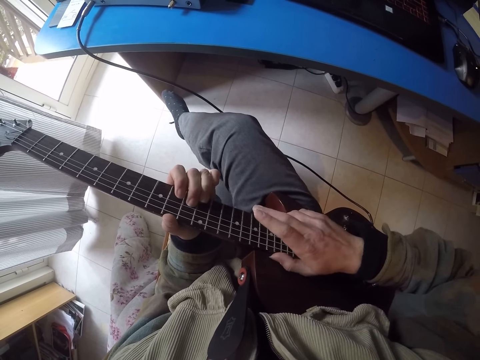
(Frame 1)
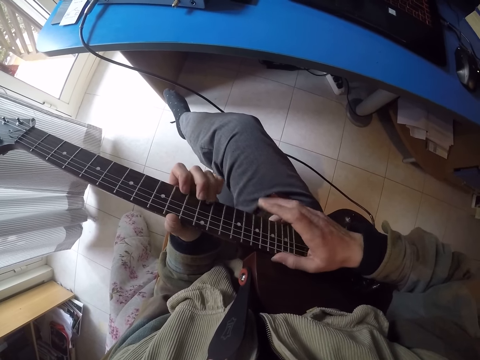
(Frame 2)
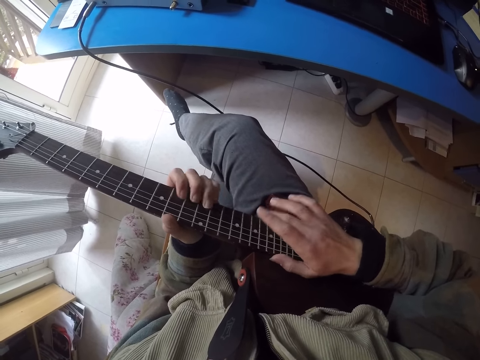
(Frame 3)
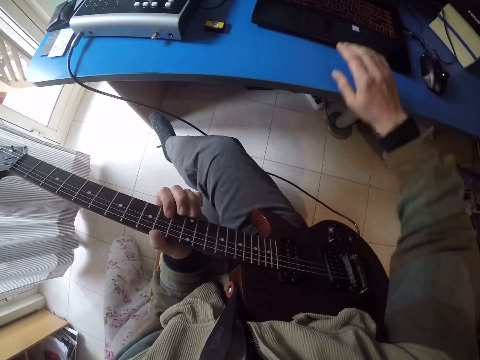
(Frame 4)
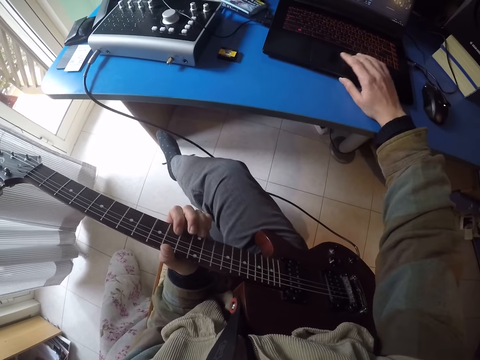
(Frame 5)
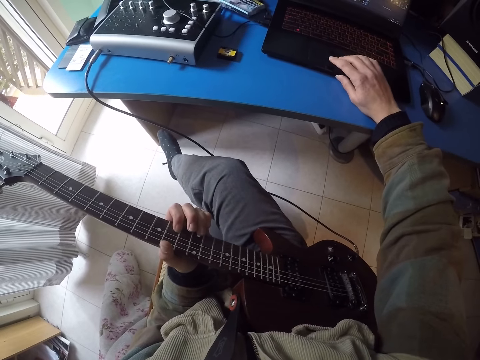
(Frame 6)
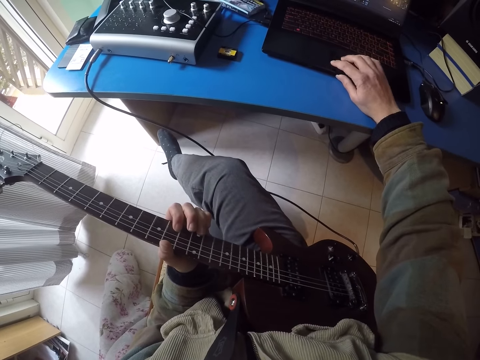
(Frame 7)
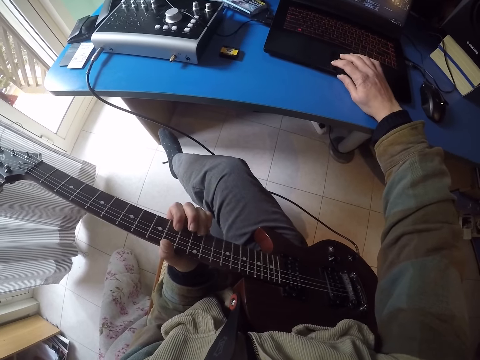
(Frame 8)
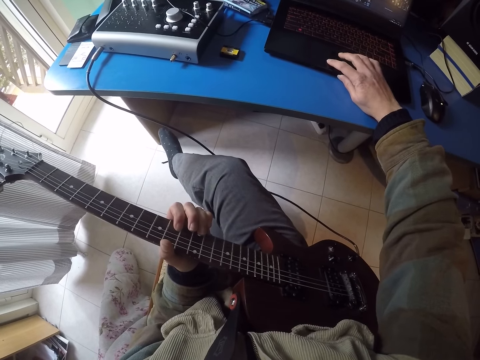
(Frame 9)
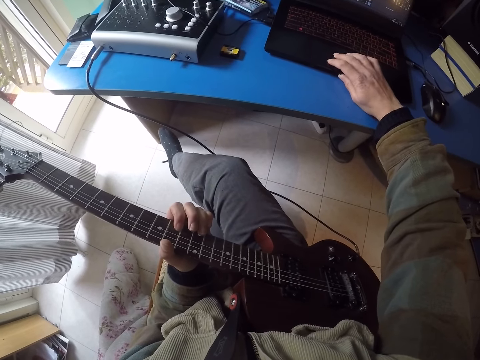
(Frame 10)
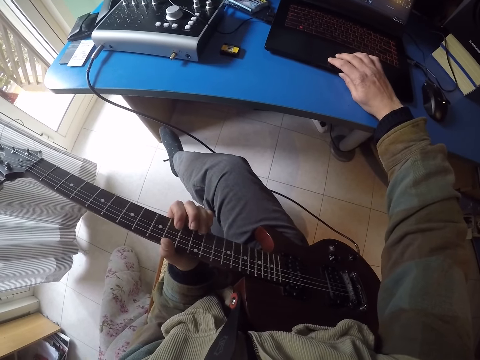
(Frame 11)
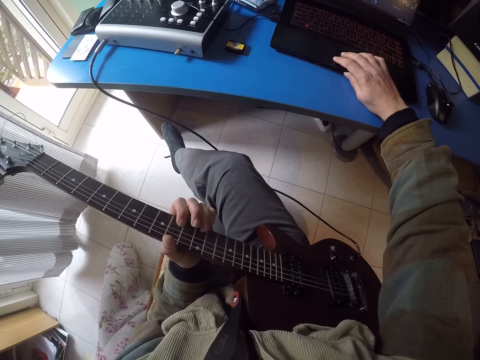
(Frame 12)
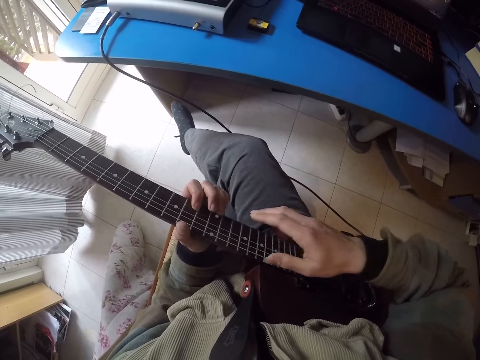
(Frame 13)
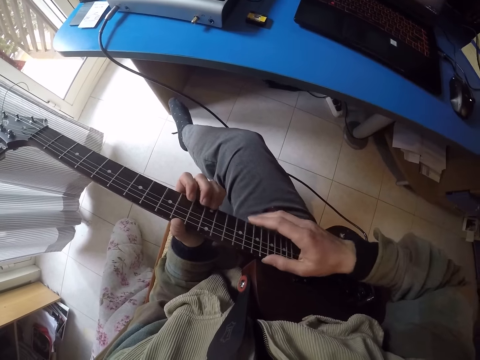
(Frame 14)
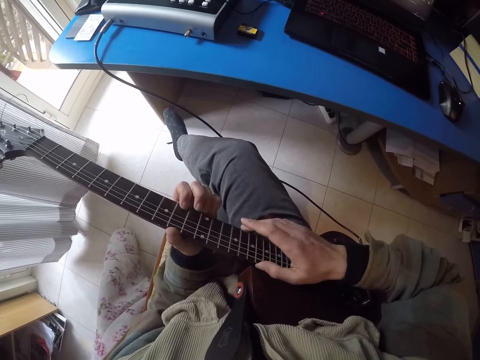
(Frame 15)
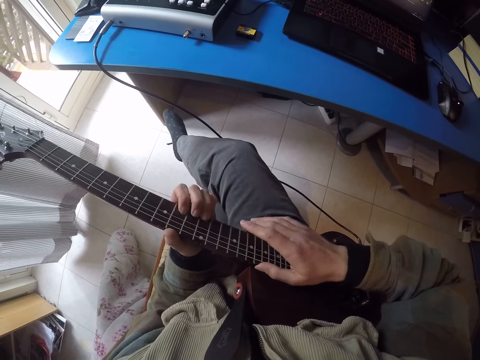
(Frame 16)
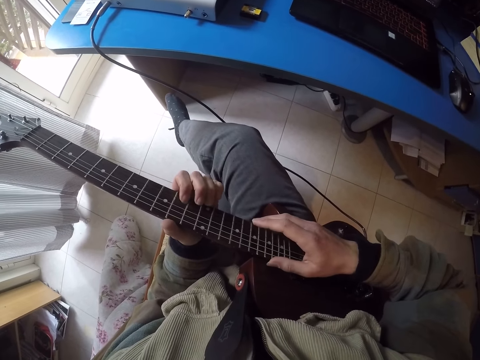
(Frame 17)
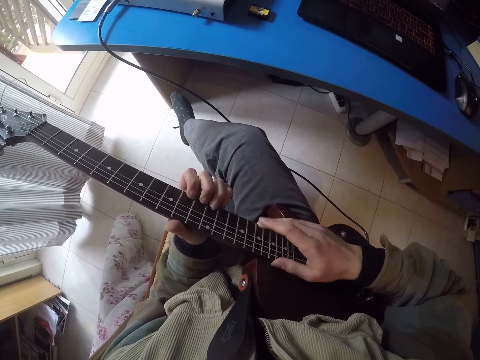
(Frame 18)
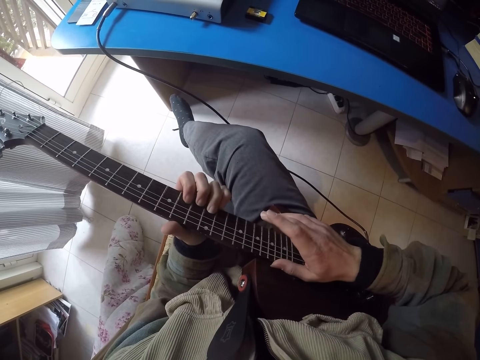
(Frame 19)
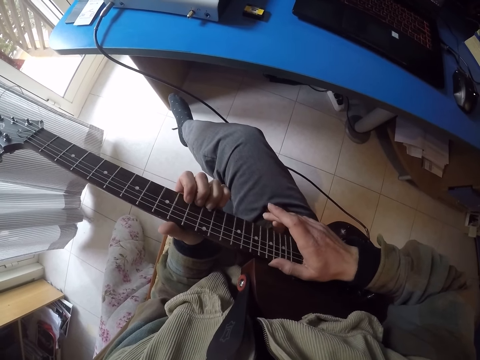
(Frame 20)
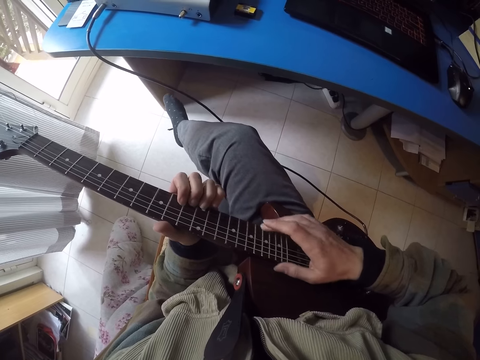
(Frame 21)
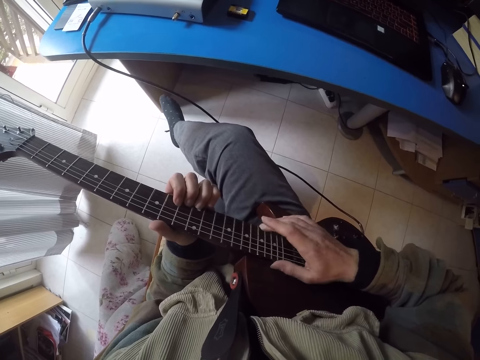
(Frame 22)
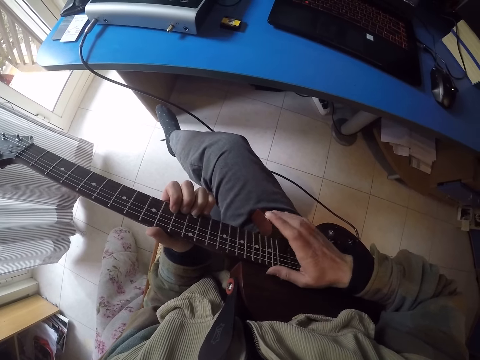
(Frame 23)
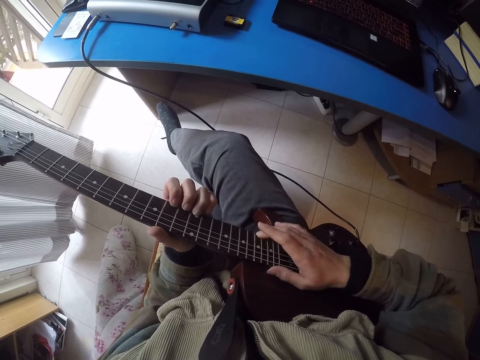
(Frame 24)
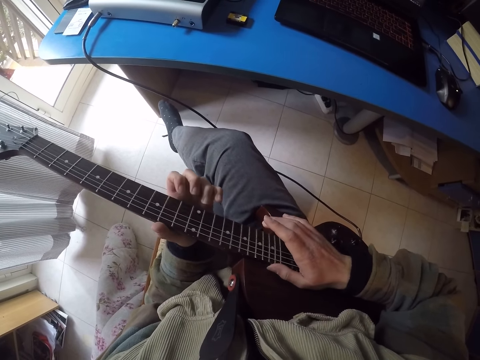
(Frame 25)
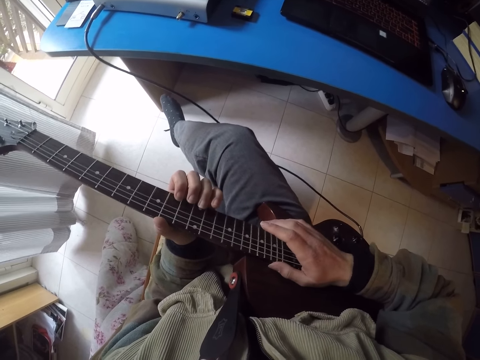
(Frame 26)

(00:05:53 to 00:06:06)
The camera wearer clicks on the laptop keyboard. He scrolls the touch pad on the laptop. He plays the guitar with his hands.

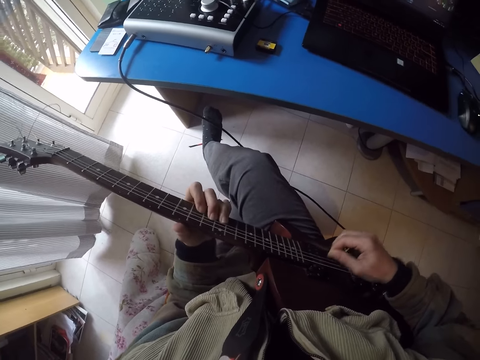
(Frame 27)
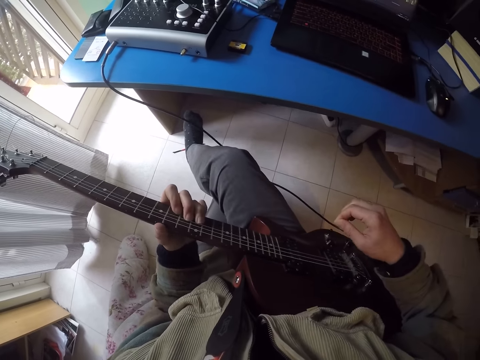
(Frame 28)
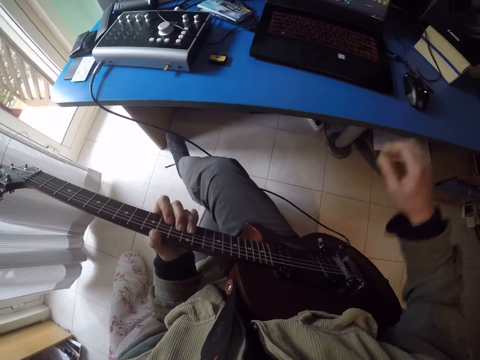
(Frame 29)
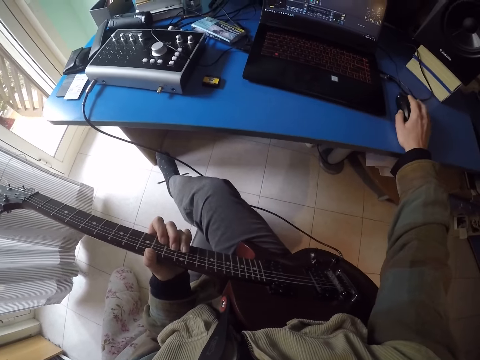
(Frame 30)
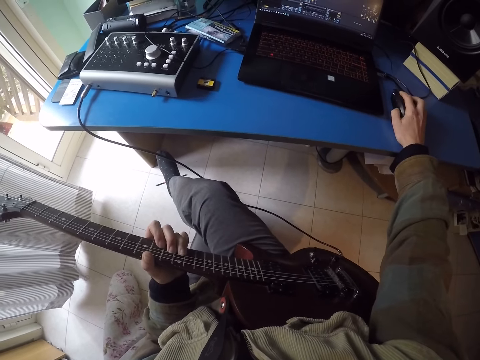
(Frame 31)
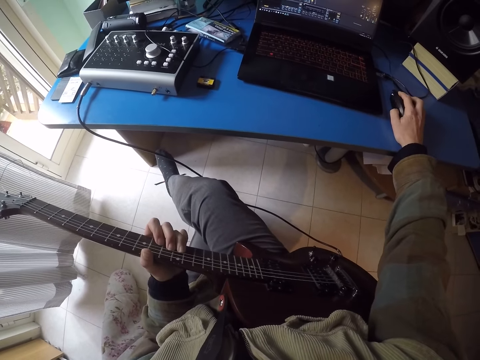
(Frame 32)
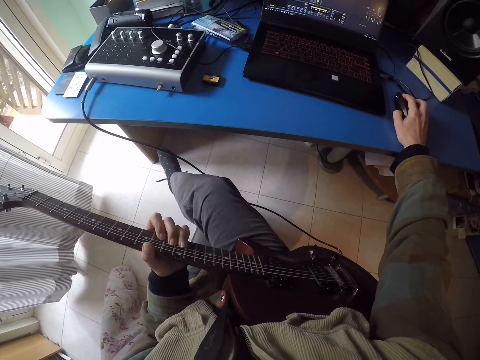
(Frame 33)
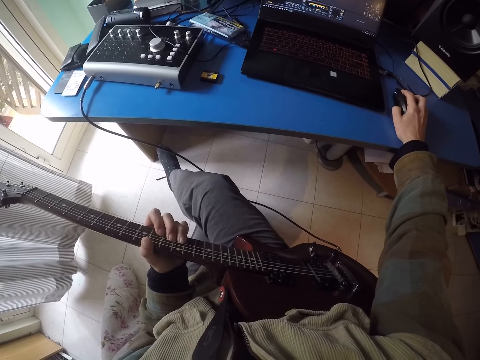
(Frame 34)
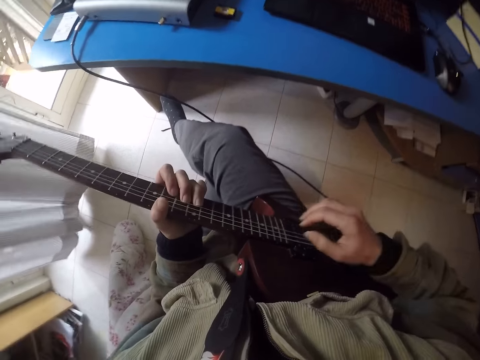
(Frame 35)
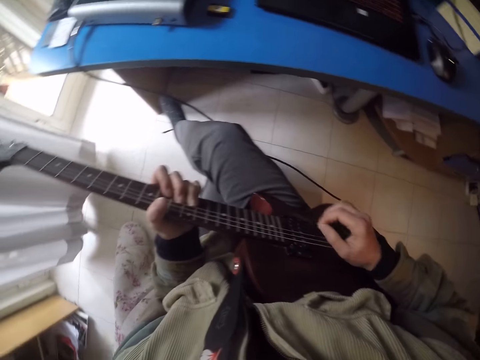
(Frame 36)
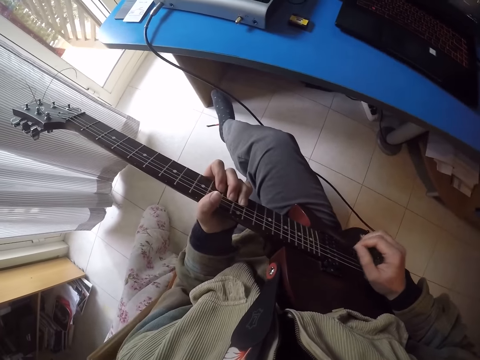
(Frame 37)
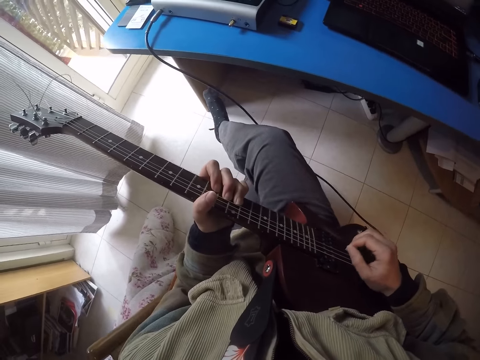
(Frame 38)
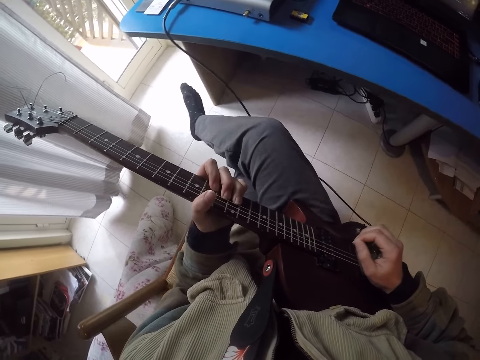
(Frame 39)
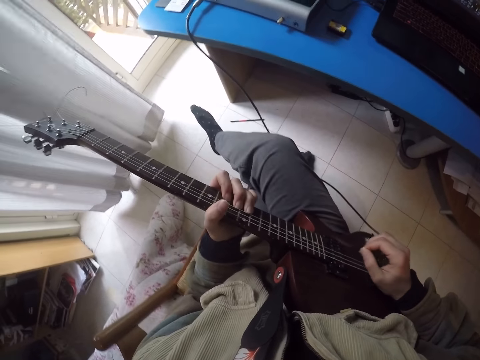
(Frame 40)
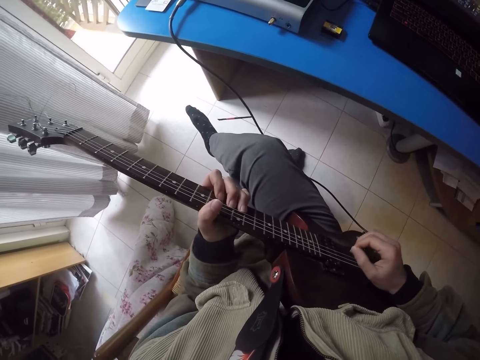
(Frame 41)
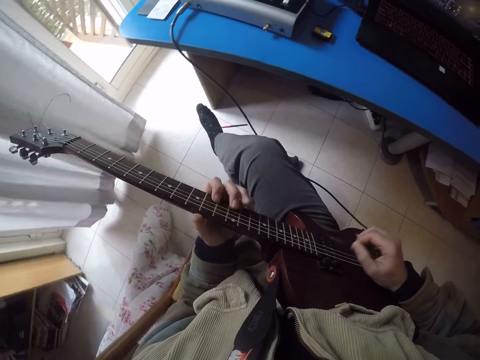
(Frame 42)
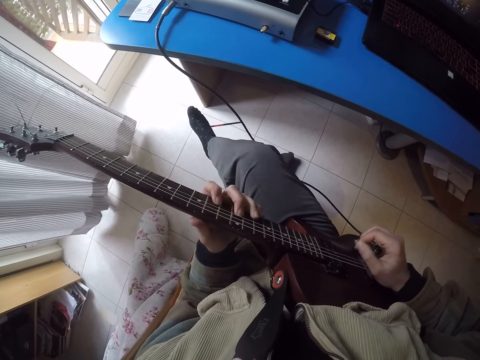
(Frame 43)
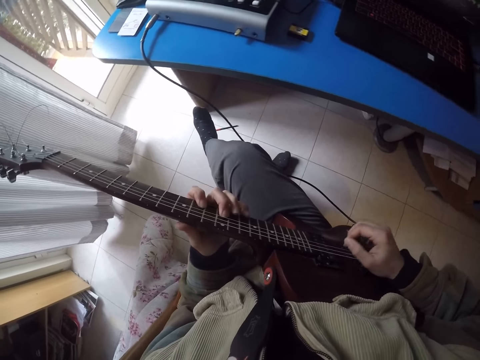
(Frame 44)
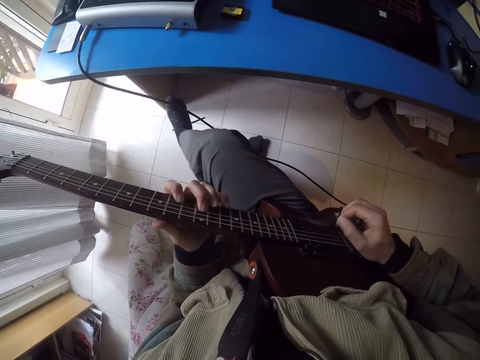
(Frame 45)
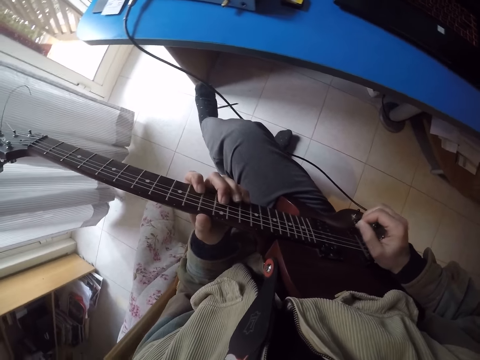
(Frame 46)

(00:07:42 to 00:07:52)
The camera wearer clicks the computer mouse with his hand. He holds the mouse with the right hand. He plays the guitar with his hands.
